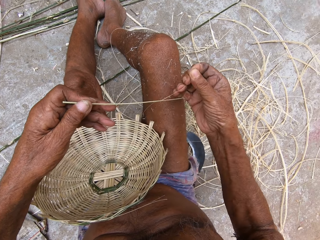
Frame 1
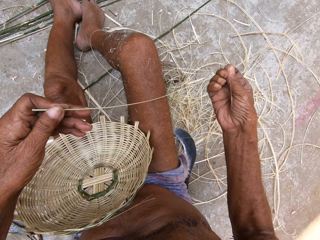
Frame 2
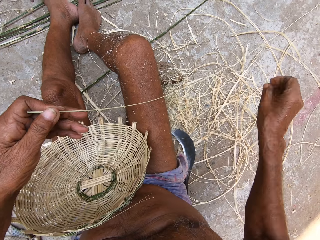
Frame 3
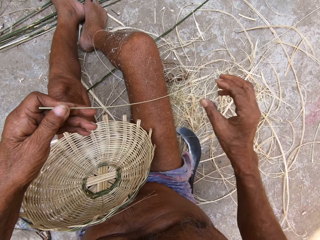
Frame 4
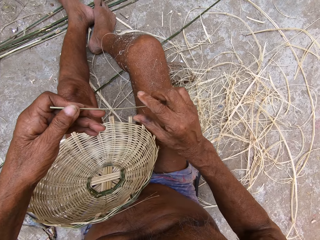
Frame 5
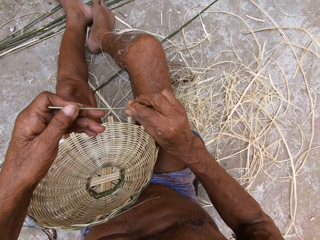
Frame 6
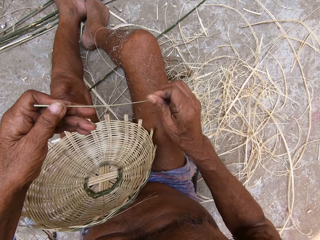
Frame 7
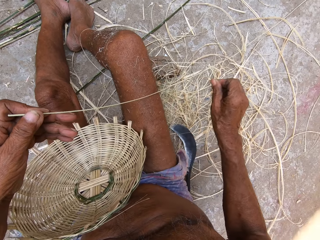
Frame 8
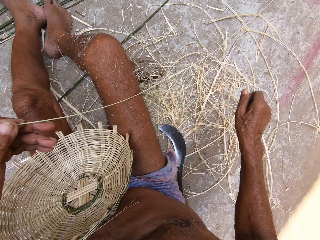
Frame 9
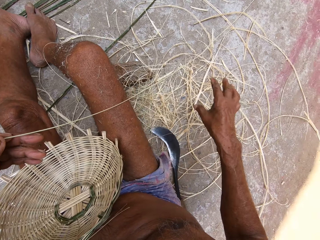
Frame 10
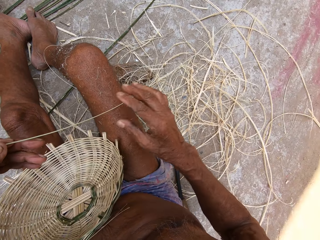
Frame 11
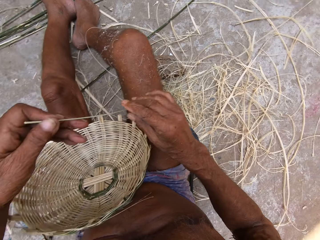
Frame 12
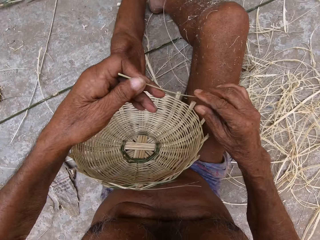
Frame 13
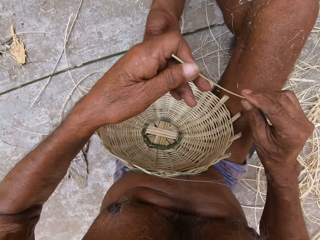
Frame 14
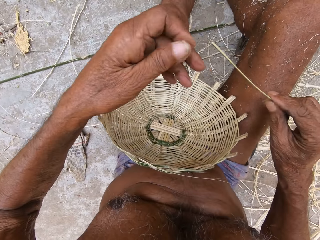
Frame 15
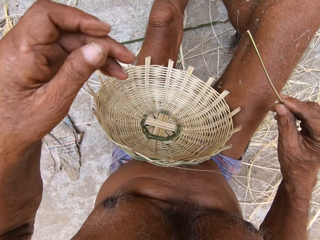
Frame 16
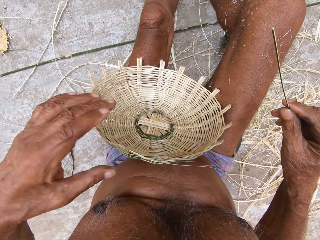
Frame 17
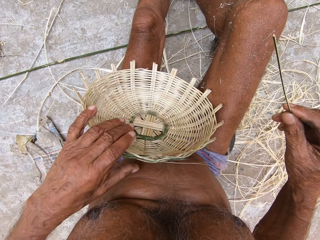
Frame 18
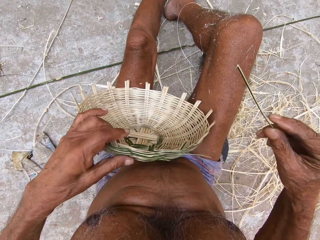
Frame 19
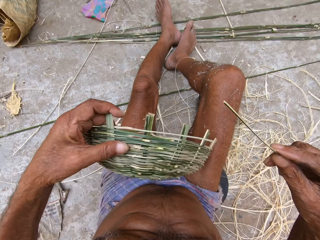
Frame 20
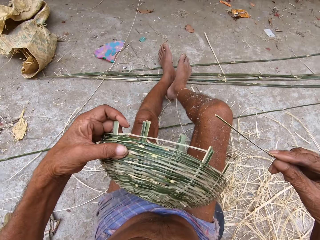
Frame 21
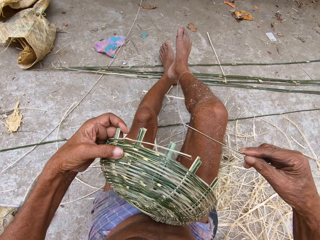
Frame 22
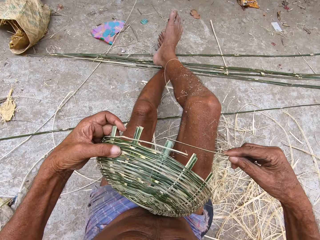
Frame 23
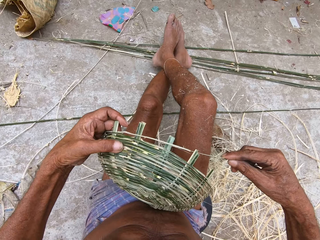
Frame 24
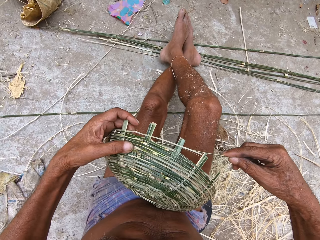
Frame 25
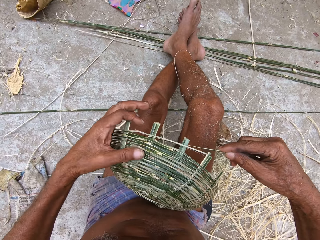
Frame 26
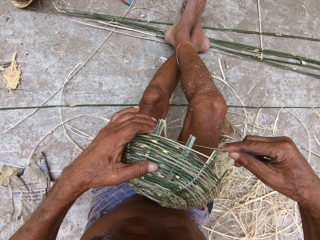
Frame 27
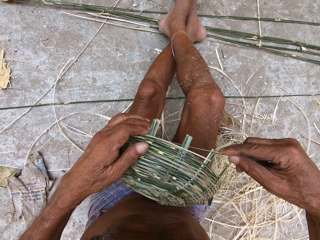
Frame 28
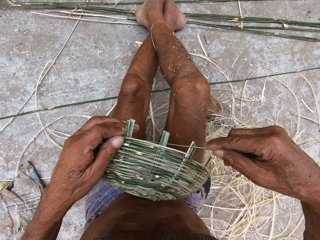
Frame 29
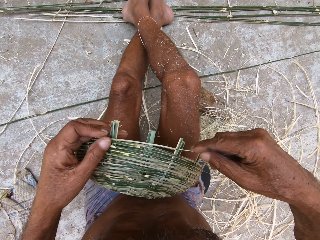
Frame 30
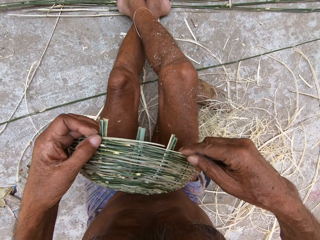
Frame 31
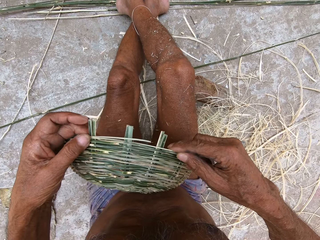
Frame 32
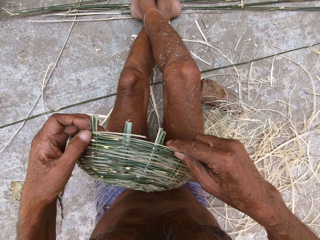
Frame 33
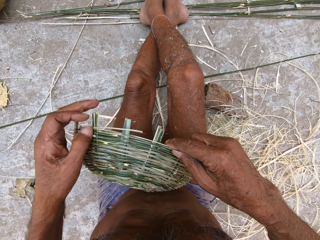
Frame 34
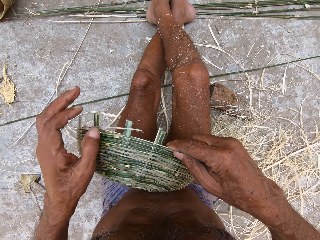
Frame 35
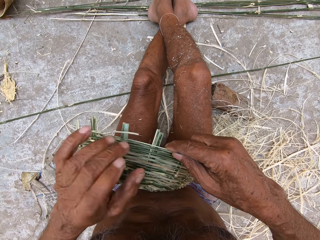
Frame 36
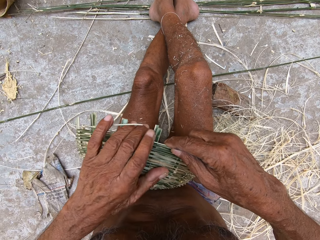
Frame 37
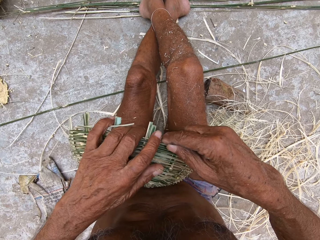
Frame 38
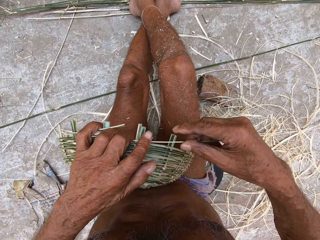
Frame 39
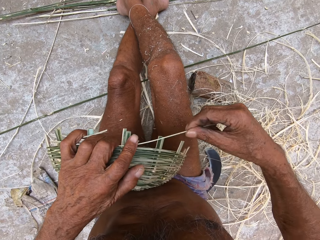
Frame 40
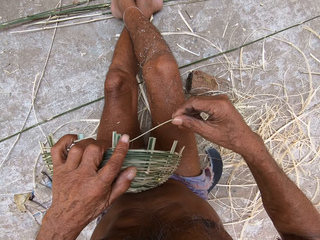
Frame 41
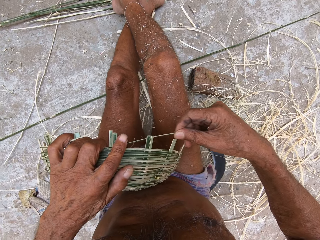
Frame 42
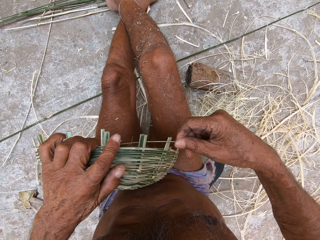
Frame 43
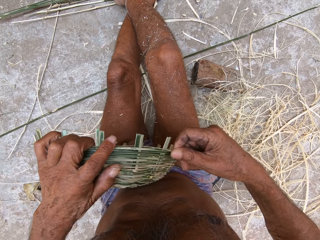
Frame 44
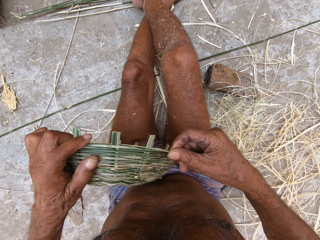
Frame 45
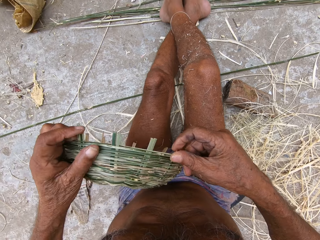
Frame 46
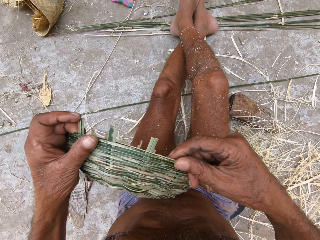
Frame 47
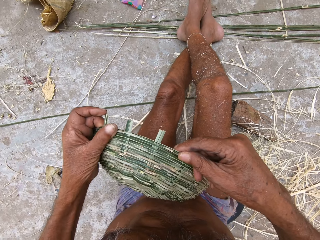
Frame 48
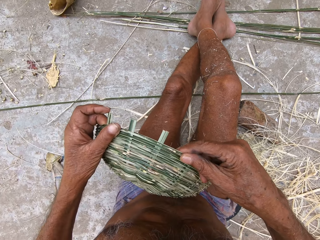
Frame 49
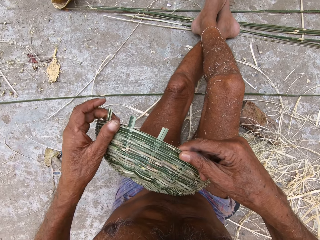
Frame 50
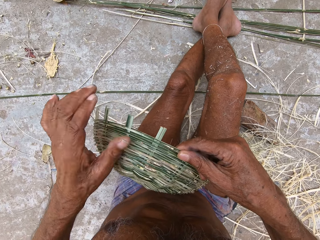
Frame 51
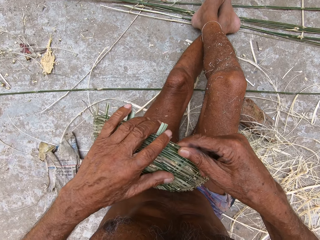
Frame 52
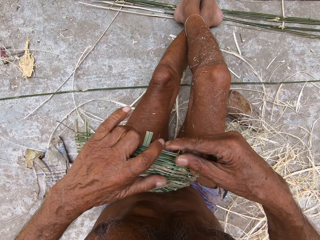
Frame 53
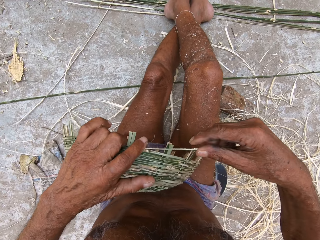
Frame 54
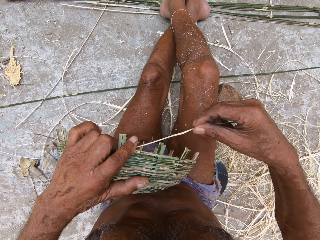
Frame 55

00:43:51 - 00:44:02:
The camera wearer pulls a thread. He pulls the thread again. He lifts the basket. He weaves the bamboo strip into the basket with both hands. He sews the basket with a fiber.

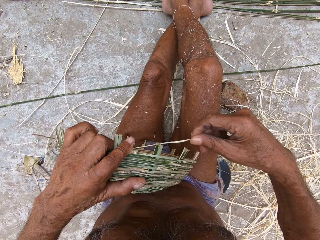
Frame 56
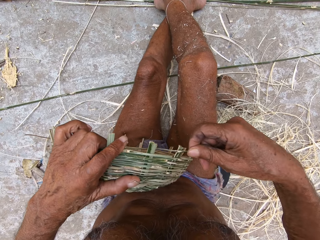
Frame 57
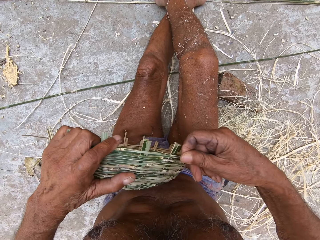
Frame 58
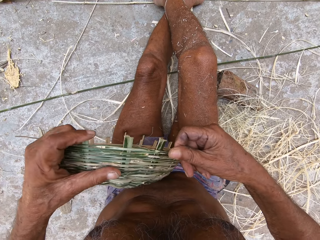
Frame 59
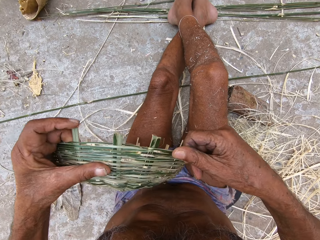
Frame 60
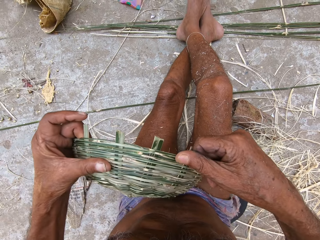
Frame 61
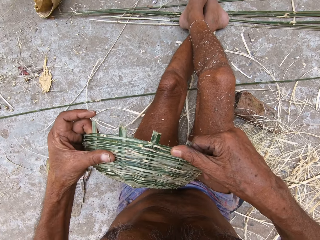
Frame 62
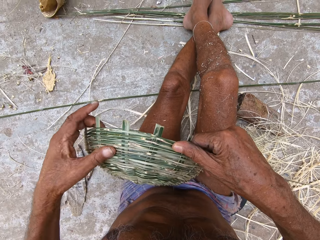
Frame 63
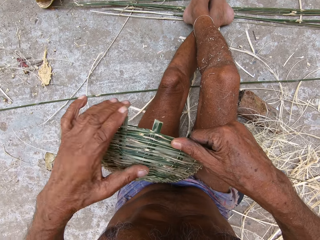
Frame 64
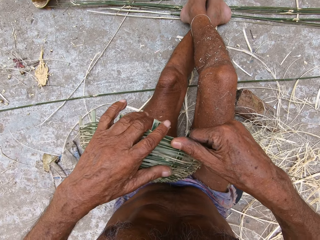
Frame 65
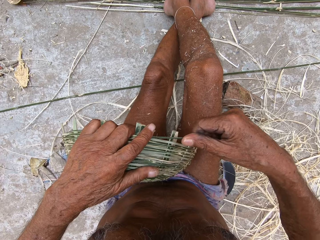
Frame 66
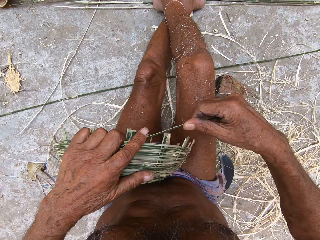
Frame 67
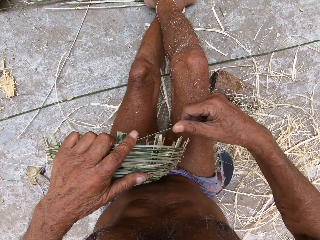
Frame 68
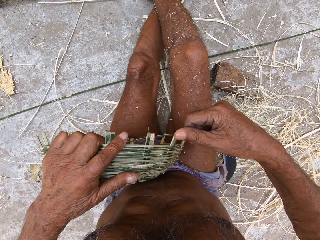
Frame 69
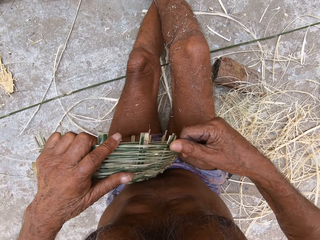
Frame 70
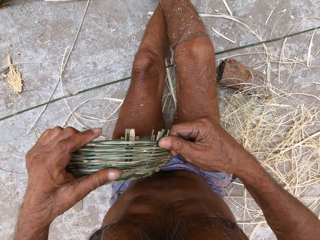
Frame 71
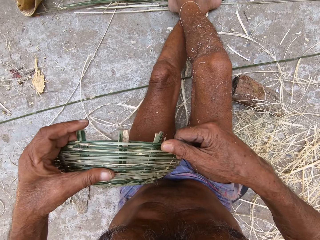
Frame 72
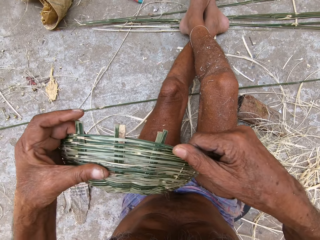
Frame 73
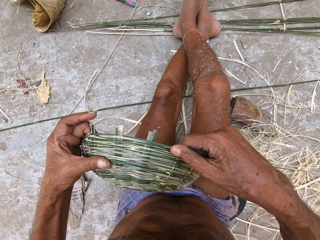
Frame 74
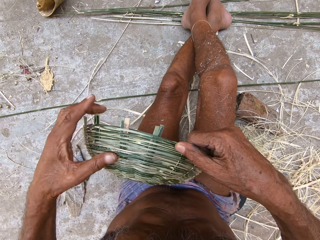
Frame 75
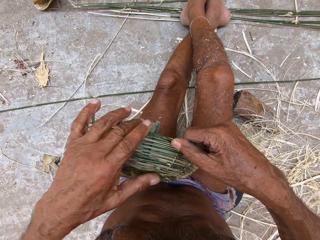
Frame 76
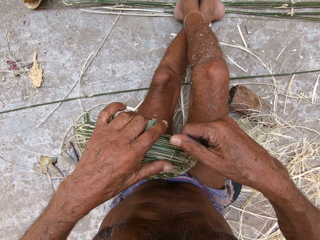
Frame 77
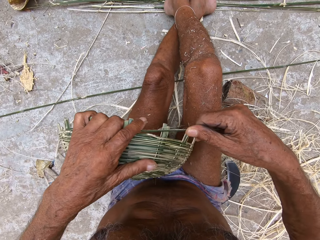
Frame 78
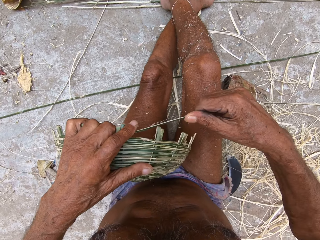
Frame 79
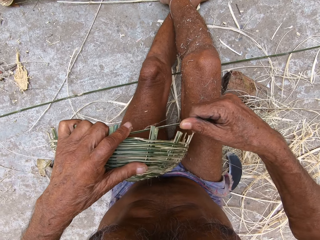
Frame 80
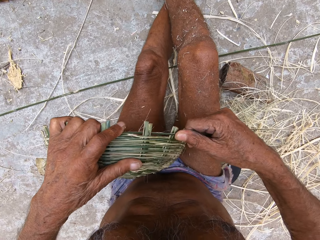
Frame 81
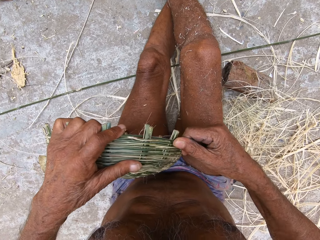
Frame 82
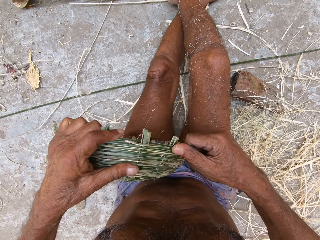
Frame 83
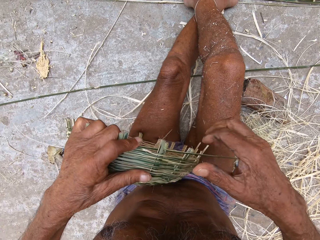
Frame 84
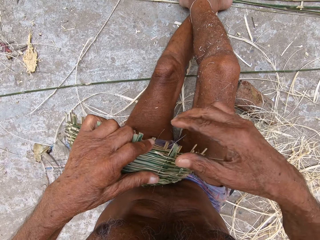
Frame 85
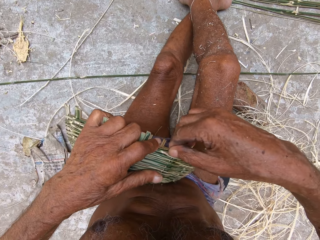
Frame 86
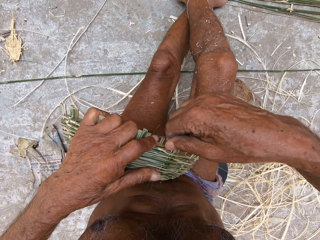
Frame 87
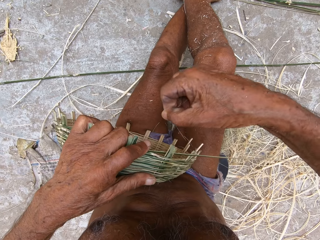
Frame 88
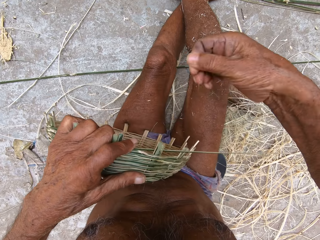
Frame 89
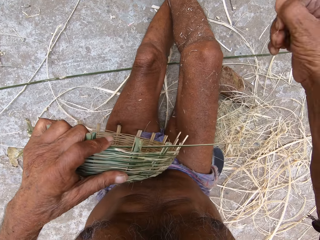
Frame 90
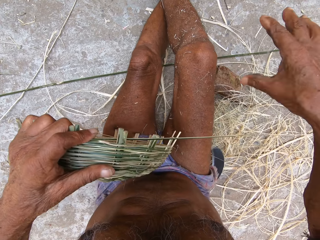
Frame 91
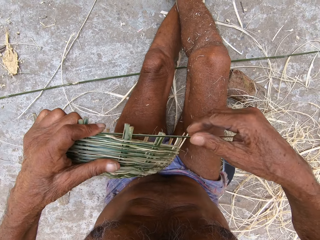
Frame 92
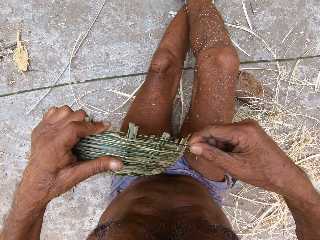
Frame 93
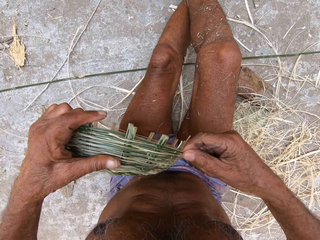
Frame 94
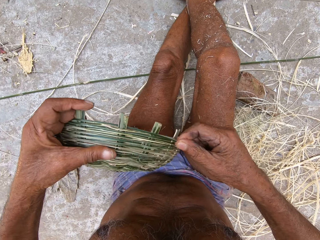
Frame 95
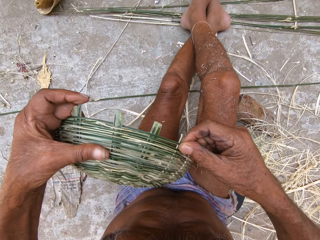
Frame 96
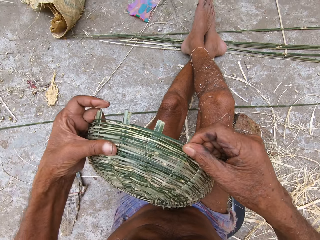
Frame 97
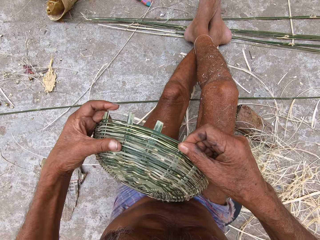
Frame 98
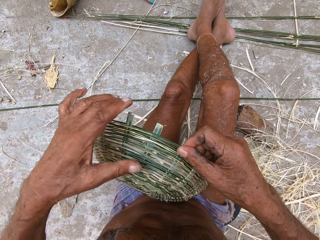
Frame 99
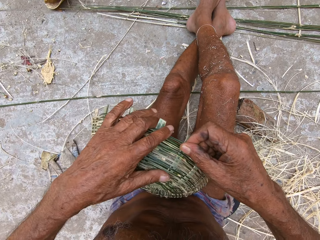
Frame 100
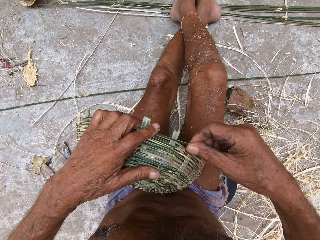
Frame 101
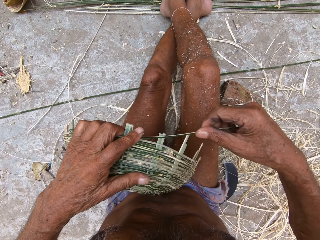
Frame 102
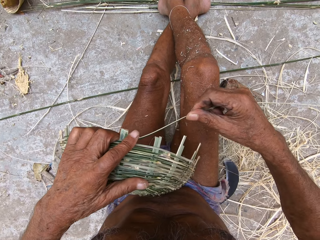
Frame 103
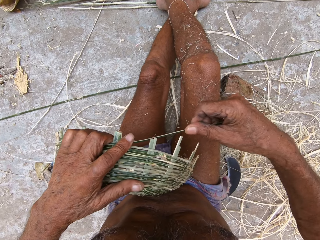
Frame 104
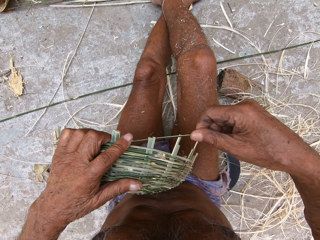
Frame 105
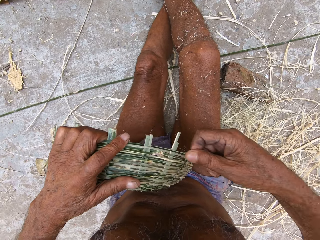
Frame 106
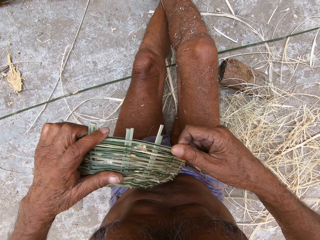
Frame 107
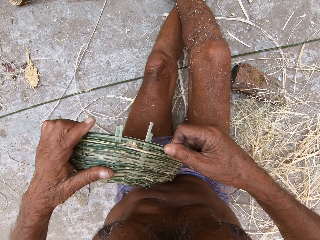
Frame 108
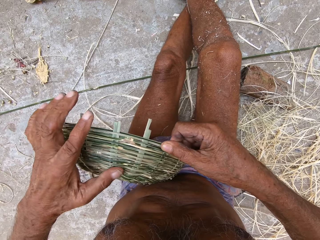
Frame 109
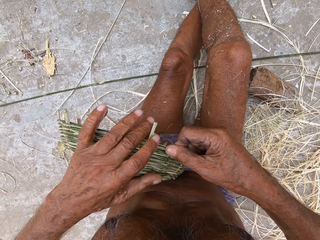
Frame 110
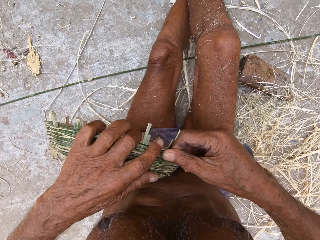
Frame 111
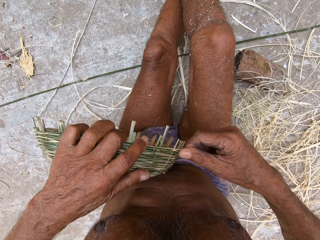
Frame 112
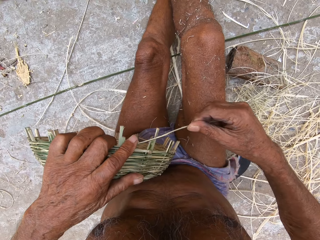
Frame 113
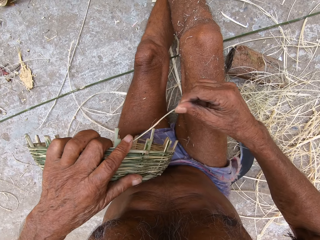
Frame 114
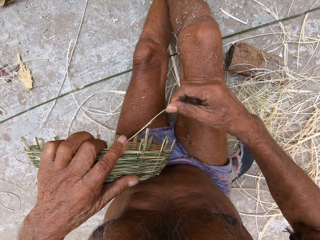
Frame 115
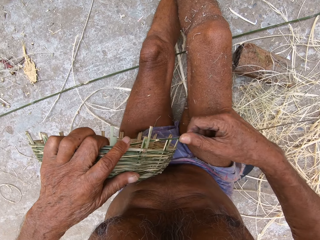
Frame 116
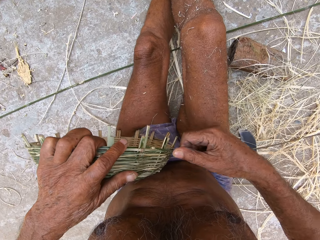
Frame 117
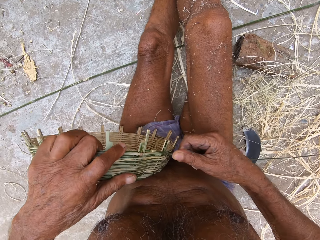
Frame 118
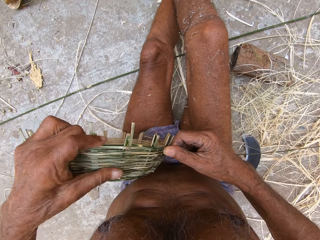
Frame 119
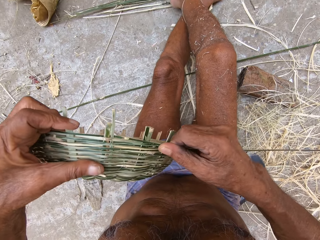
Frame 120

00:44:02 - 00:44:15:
The camera wearer sews the basket with a fiber repeatedly. He removes bamboo debris from the basket with his right hand. He pulls the fiber. He weaves the bamboo strip into the basket with both hands. He sews the basket with the fiber.
